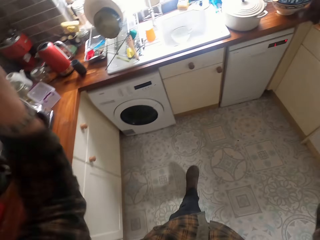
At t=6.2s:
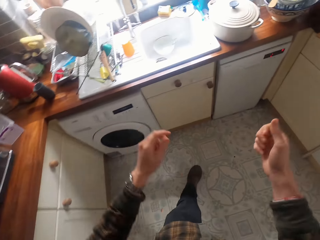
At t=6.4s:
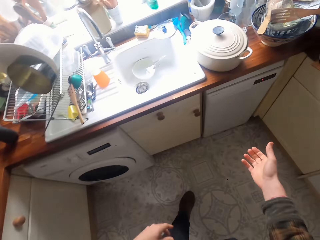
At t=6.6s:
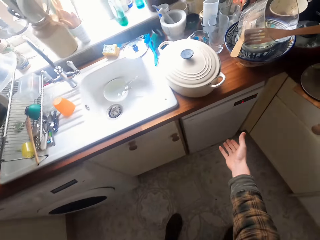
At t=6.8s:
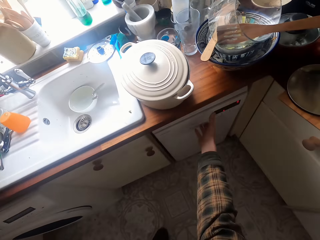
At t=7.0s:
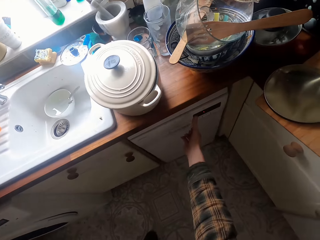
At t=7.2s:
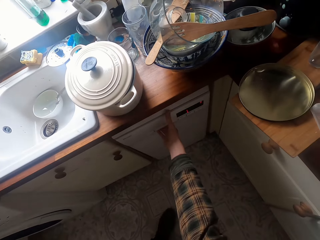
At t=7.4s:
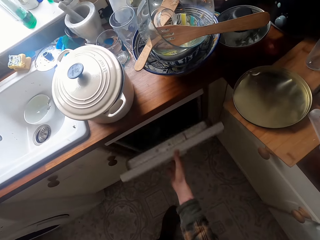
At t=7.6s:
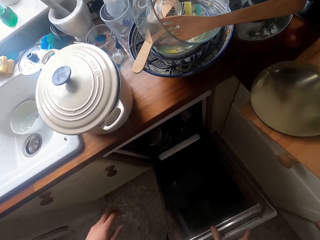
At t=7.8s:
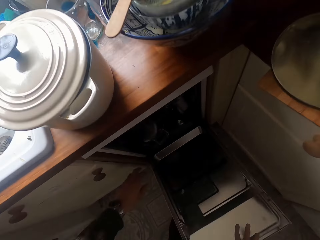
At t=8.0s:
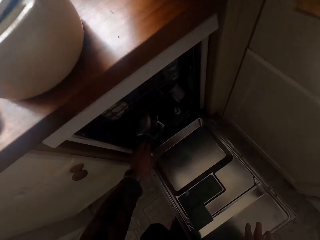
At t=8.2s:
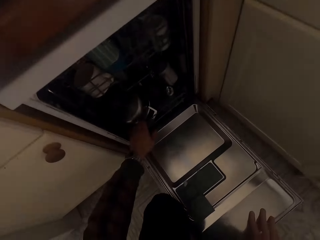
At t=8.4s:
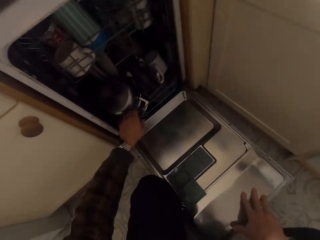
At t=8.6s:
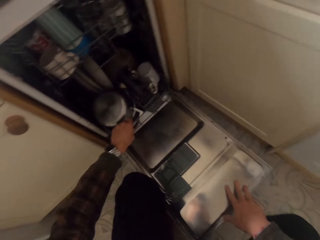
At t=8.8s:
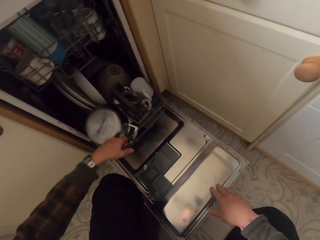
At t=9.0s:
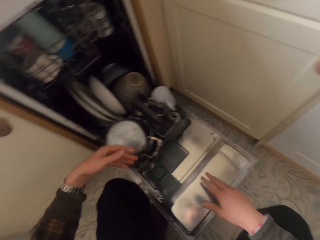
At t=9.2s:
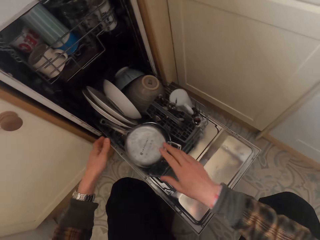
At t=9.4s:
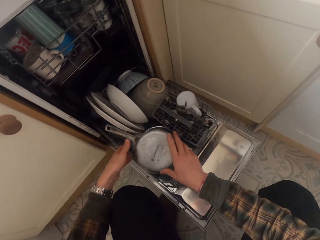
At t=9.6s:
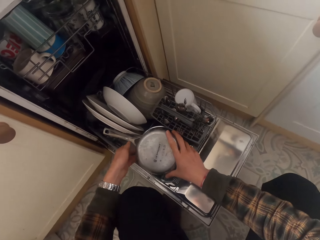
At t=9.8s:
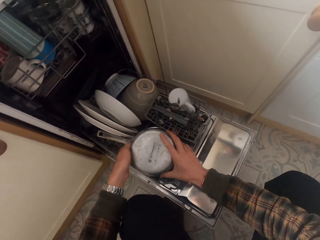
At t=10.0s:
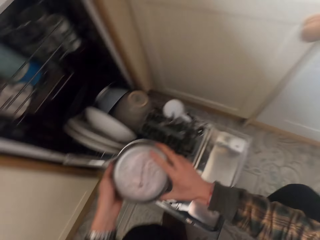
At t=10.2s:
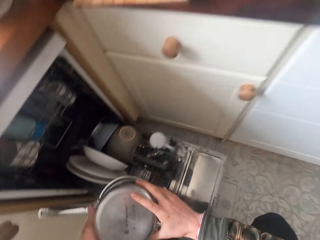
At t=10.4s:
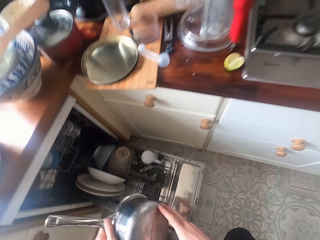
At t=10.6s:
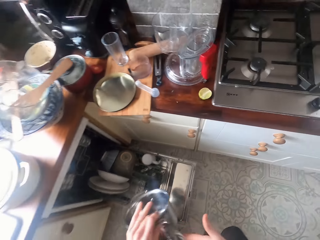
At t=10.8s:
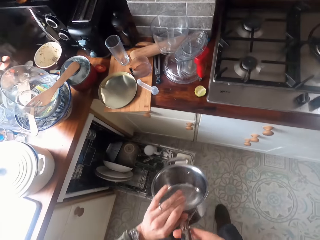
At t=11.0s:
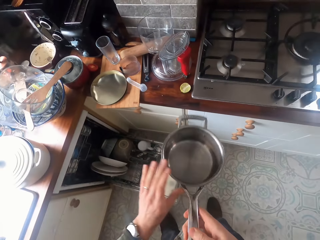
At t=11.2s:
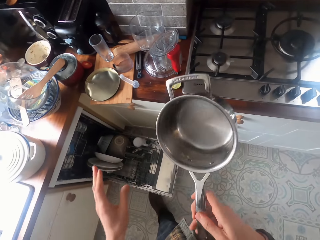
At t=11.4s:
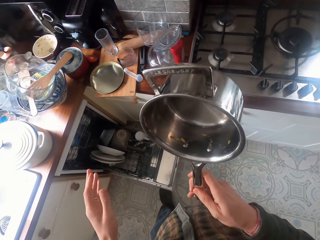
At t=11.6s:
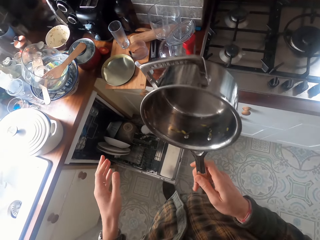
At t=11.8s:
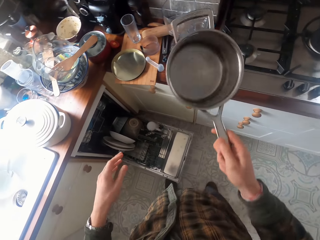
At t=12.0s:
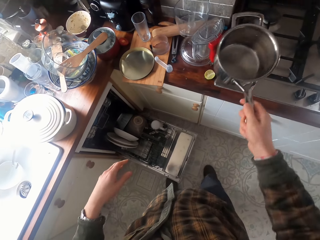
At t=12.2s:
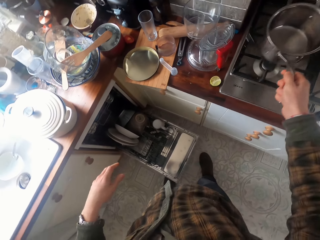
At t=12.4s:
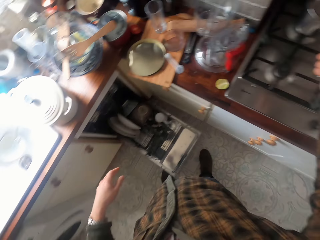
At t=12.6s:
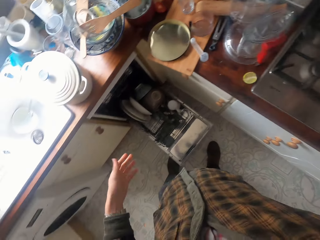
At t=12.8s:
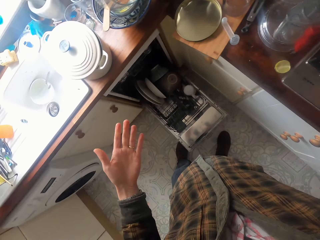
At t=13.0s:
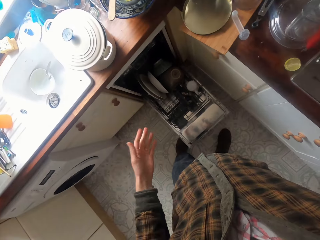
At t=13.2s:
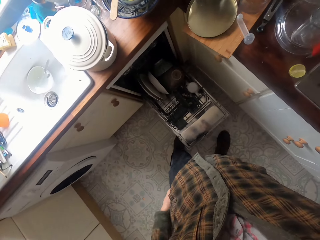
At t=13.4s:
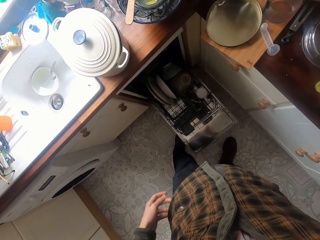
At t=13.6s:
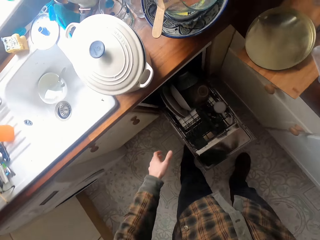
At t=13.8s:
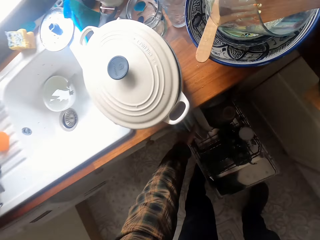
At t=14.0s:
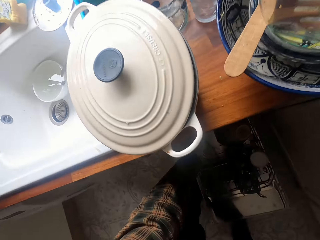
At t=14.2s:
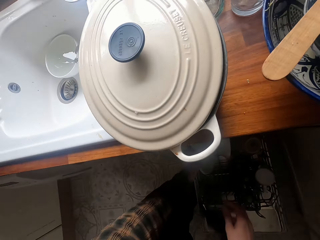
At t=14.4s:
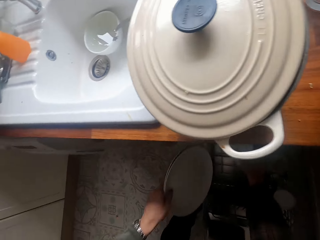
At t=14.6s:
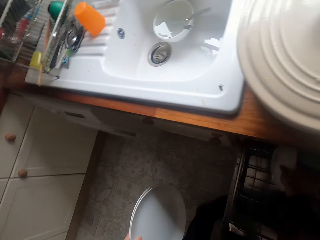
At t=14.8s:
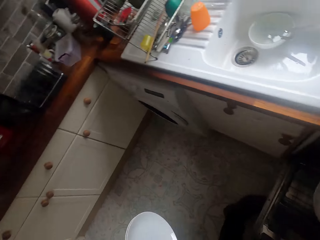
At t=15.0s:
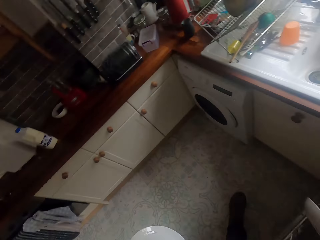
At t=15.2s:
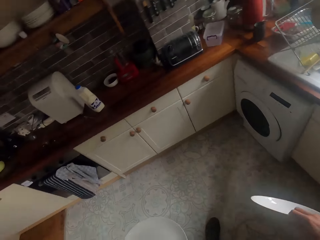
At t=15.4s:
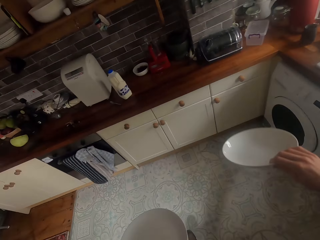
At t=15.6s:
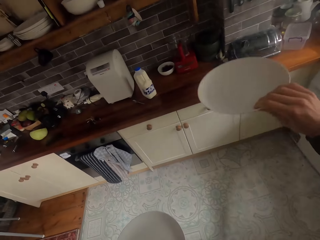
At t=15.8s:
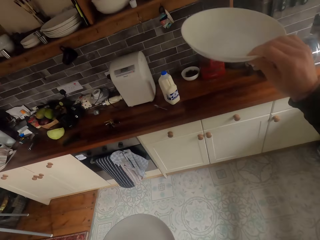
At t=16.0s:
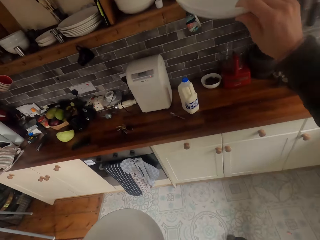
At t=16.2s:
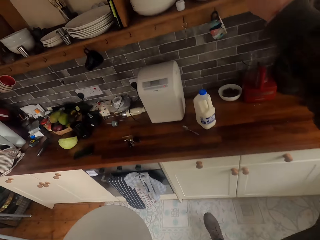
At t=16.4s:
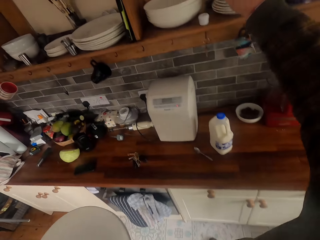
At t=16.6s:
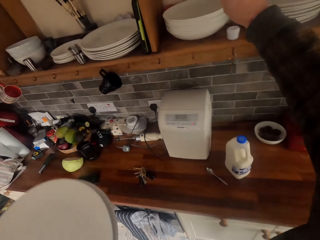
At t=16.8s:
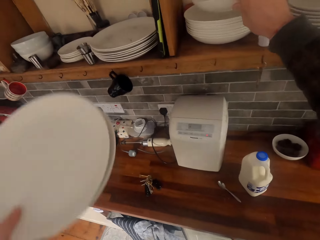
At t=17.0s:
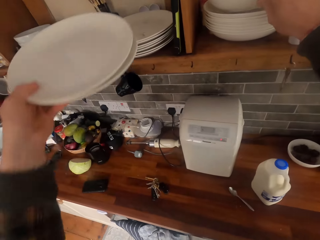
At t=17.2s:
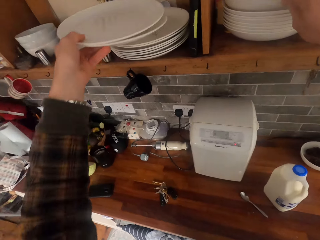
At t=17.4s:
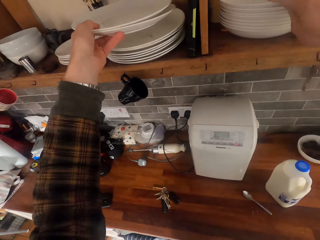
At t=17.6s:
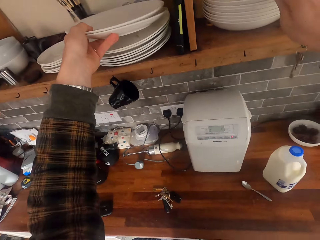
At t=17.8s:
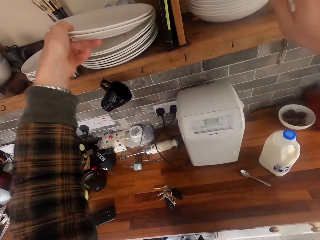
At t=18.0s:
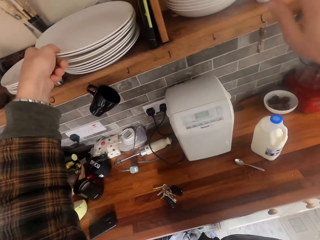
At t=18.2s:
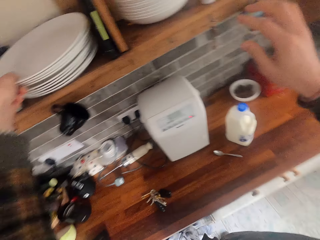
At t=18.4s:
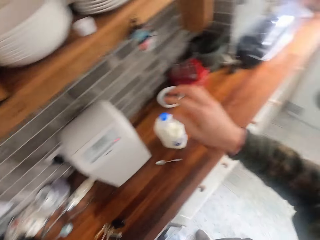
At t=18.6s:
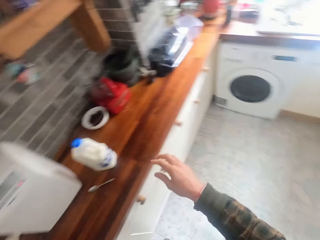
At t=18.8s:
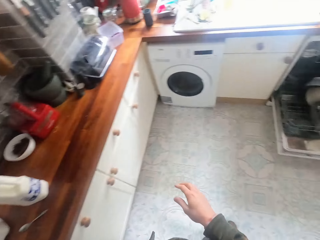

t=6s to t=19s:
The camera wearer walks across the kitchen. They open the dishwasher, pull the dishwasher rack, and pick up the cooking pot. They put the cooking pot on the electric cooker. They pick up plates from the dishwasher. They arrange the plates in the cabinet and put the plates on the shelf.

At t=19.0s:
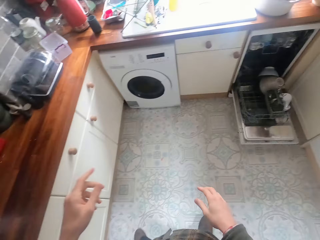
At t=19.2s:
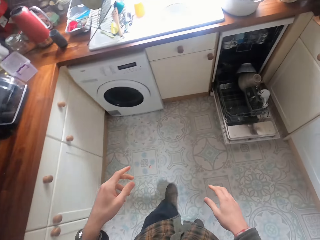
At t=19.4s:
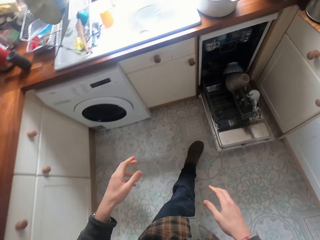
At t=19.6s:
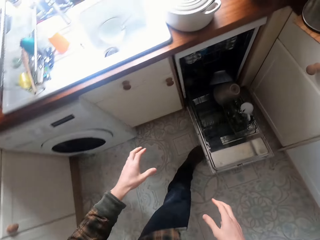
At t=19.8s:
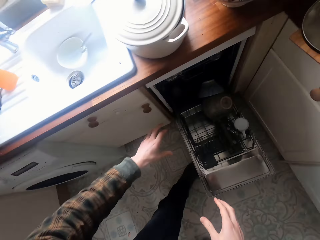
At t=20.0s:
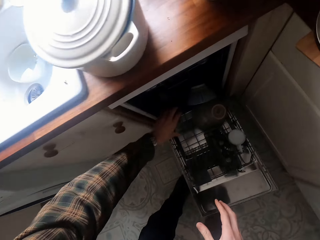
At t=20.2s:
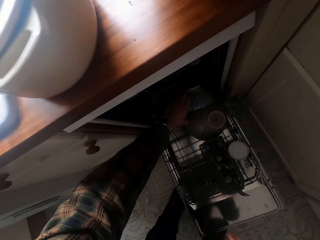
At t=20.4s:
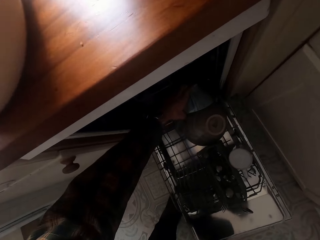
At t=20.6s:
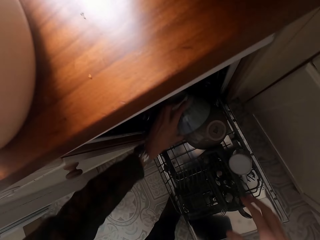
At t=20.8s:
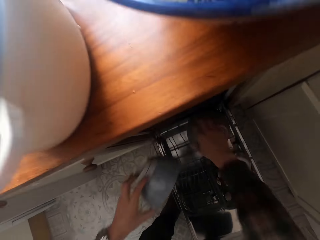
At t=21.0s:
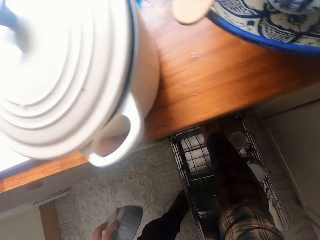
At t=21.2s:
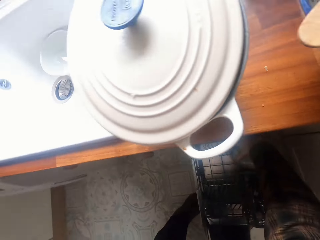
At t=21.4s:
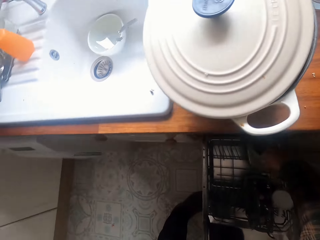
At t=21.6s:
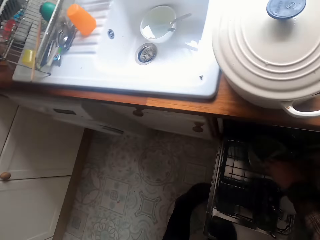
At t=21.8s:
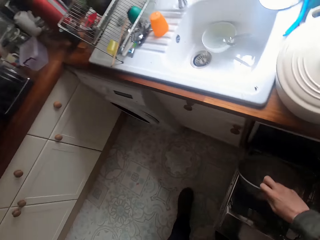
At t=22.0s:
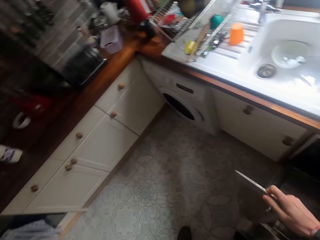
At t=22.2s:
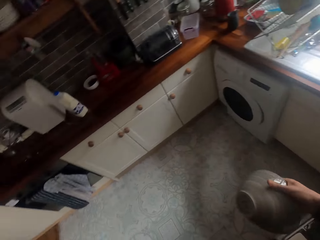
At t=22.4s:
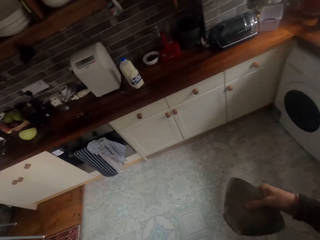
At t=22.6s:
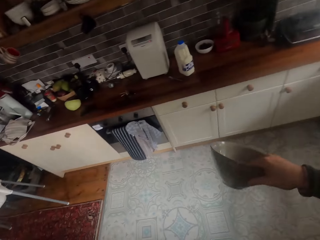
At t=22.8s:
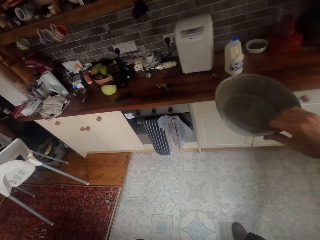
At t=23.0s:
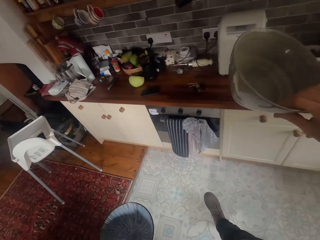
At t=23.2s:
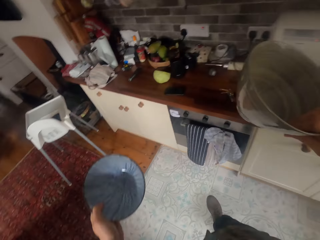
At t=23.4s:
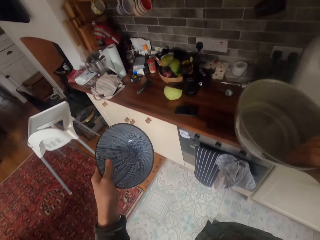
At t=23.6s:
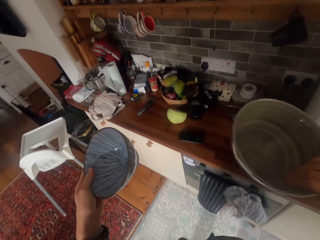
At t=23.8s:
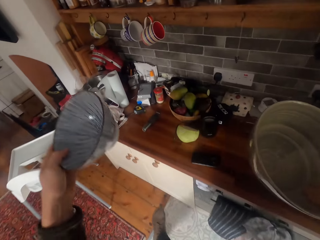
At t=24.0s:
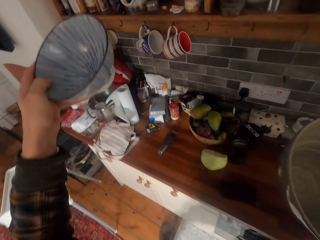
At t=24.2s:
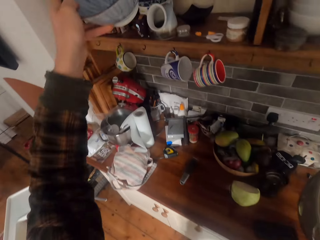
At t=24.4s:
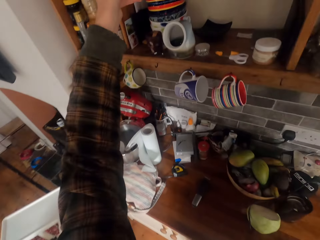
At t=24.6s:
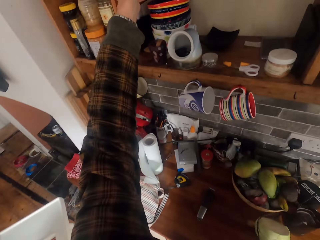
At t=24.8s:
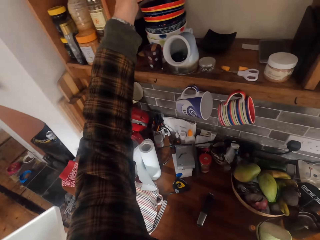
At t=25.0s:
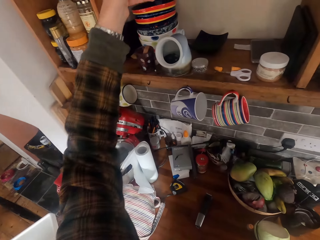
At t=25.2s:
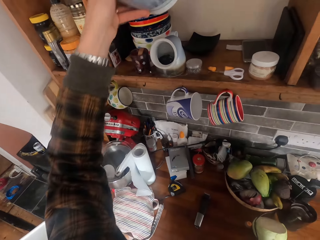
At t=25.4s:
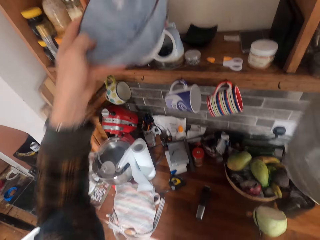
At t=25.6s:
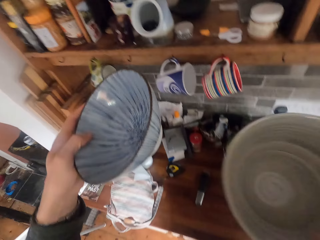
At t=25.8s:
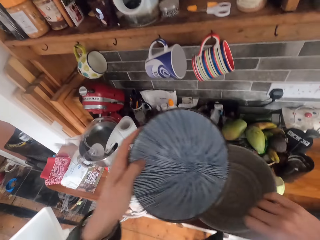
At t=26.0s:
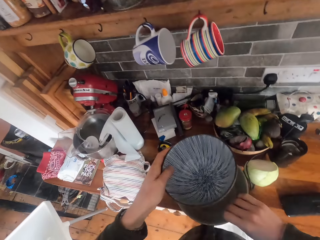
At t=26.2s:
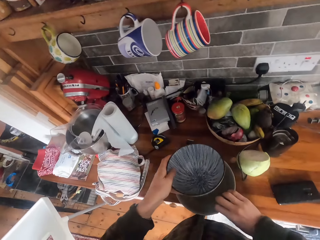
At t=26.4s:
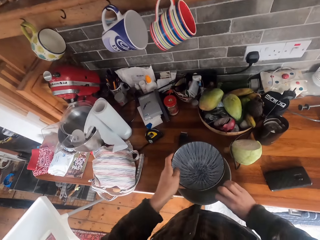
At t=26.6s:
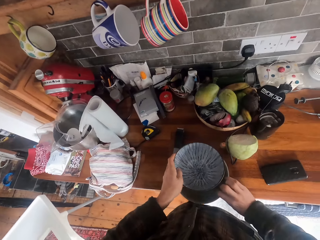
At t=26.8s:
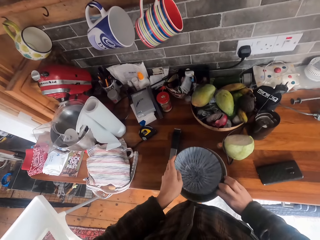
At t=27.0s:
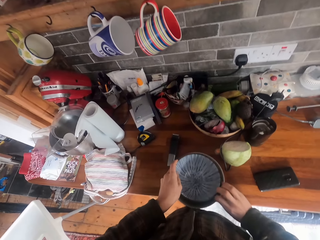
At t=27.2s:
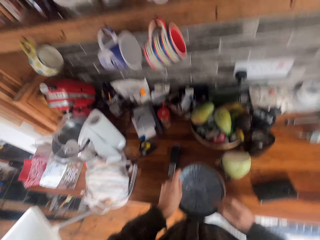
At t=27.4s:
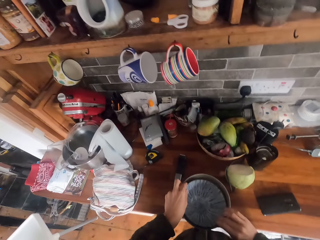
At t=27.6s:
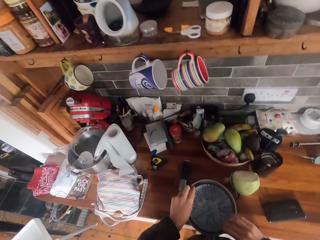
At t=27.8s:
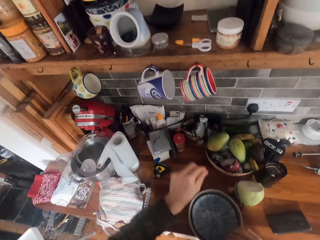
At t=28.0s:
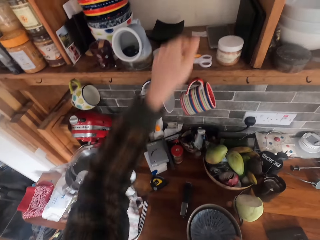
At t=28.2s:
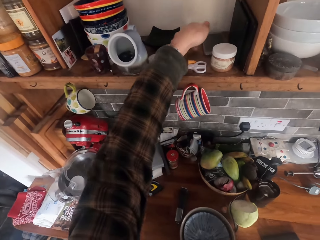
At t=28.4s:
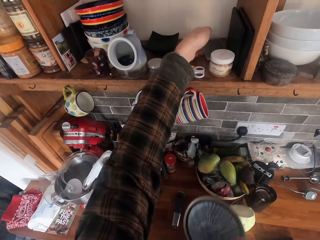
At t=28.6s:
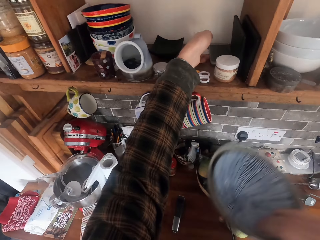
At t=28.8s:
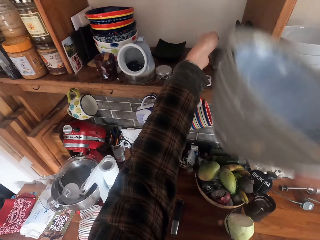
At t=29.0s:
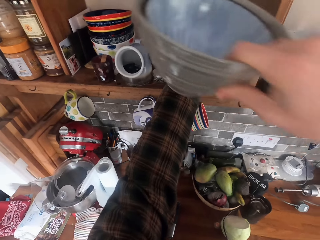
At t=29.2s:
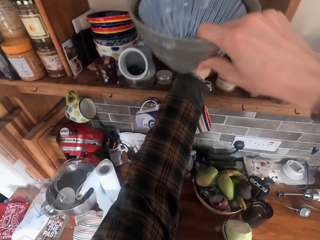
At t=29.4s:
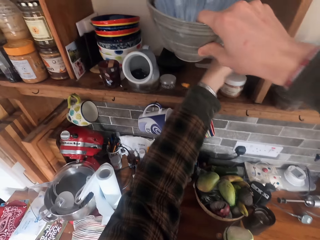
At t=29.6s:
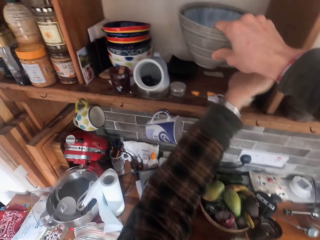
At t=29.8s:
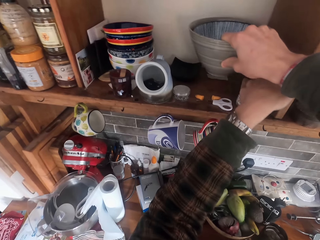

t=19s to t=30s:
The camera wearer walks in the room. They pick bowls from the dishwasher. They walk across the kitchen. They arrange the bowls and put the bowls in the shelf.
